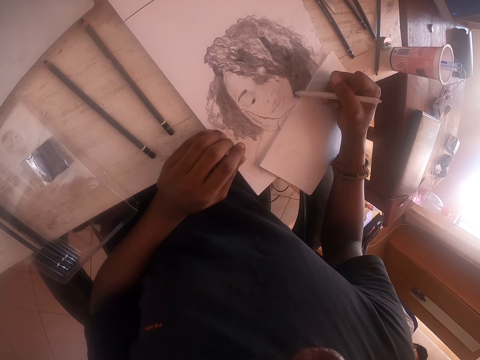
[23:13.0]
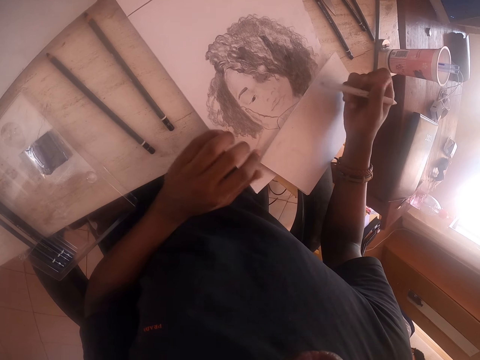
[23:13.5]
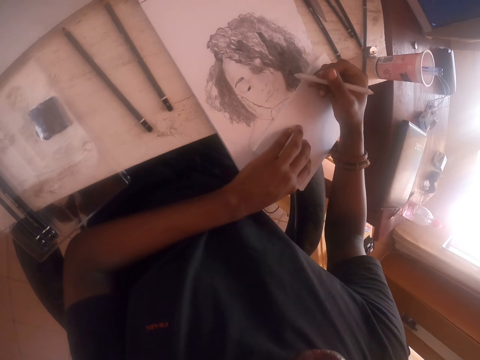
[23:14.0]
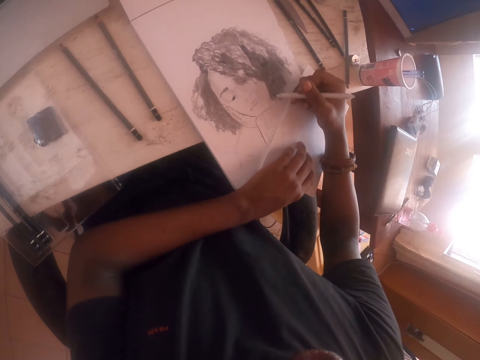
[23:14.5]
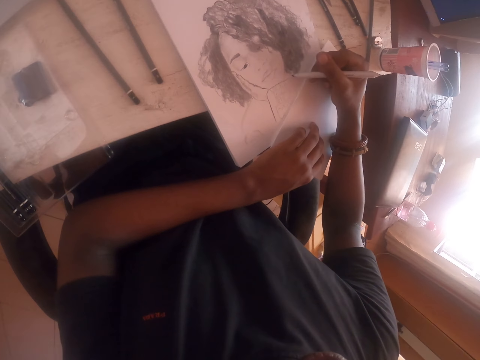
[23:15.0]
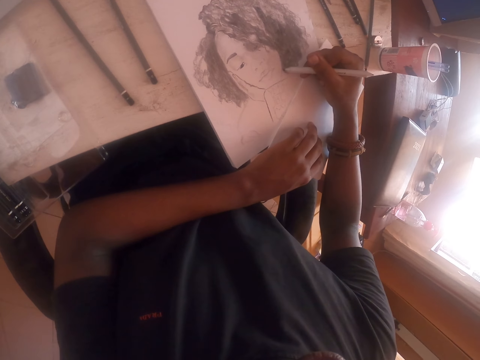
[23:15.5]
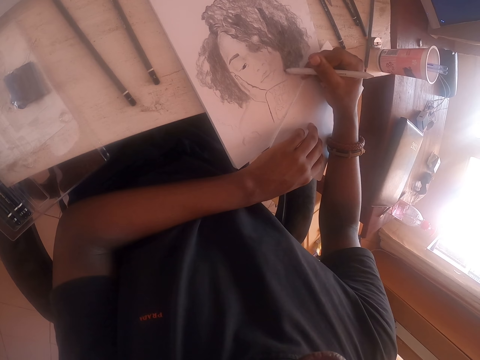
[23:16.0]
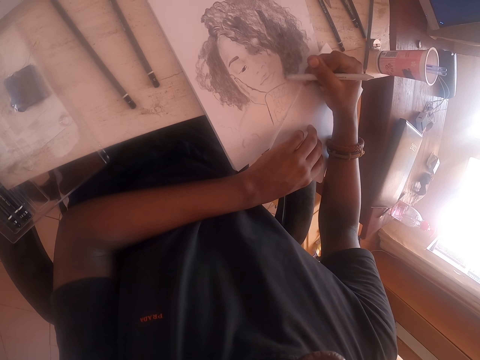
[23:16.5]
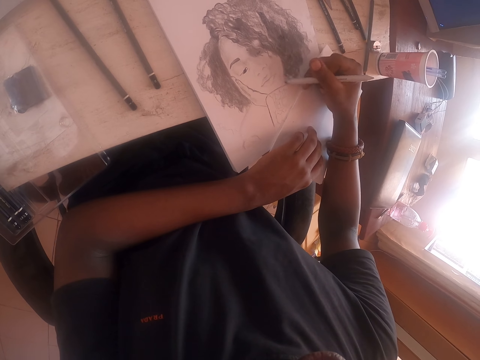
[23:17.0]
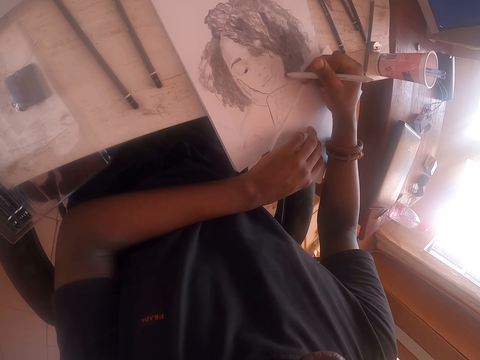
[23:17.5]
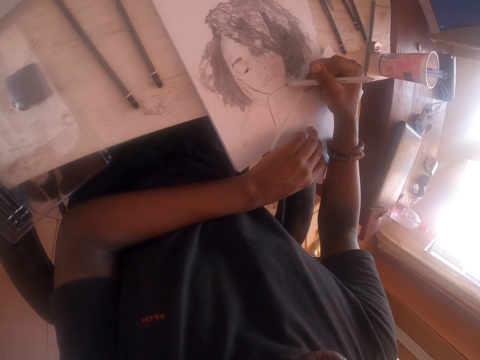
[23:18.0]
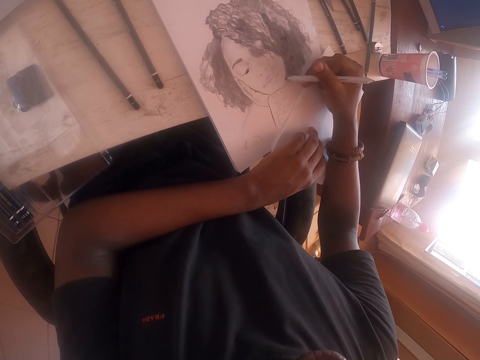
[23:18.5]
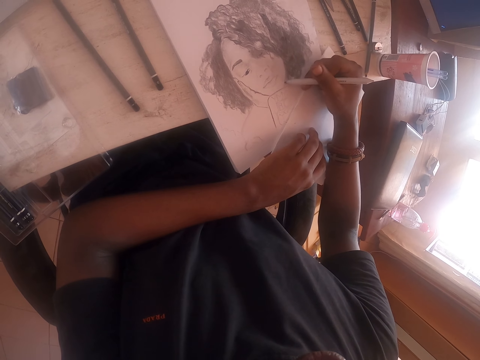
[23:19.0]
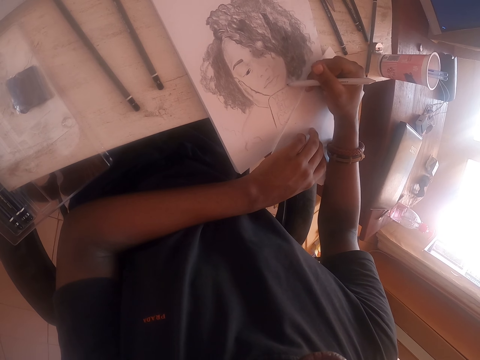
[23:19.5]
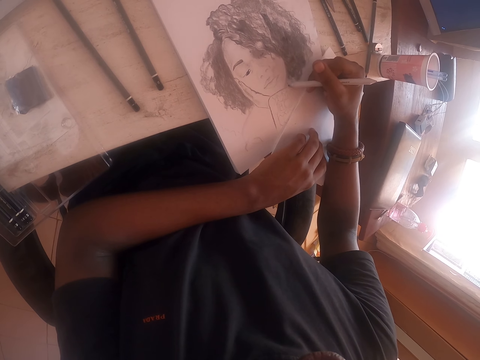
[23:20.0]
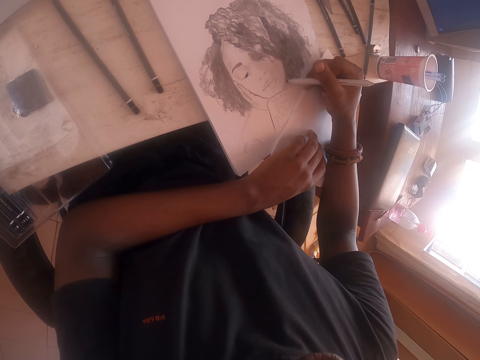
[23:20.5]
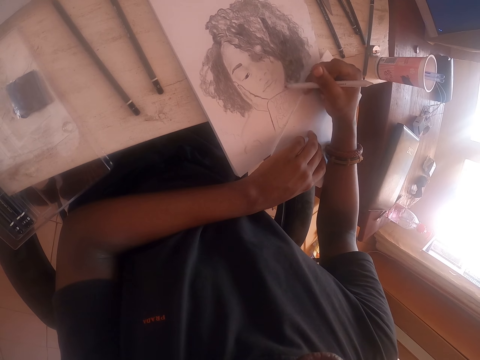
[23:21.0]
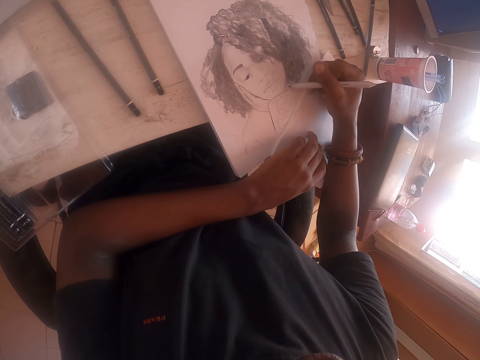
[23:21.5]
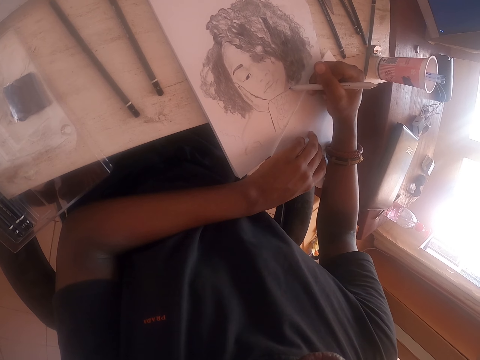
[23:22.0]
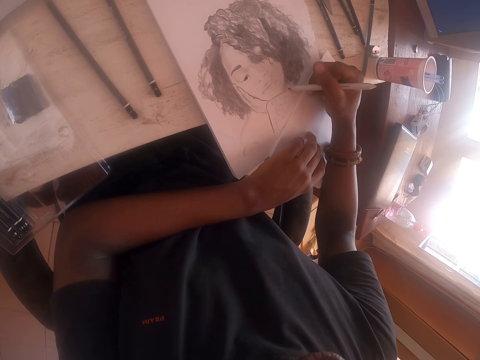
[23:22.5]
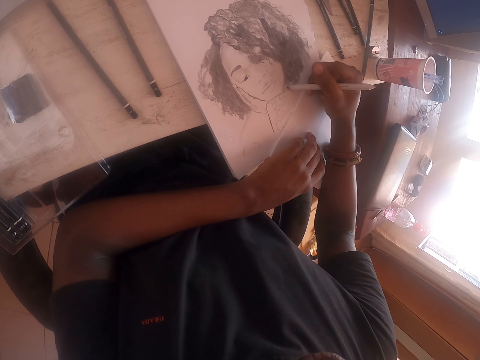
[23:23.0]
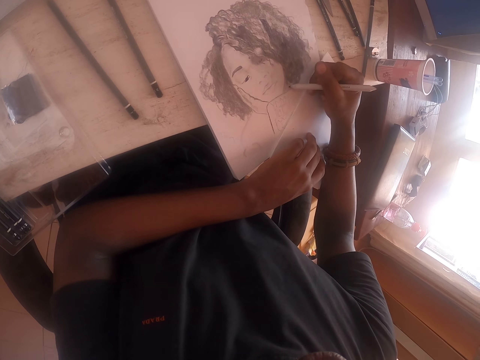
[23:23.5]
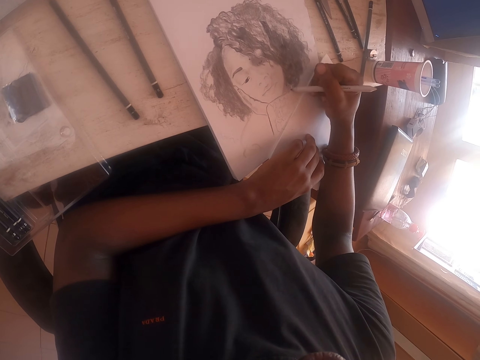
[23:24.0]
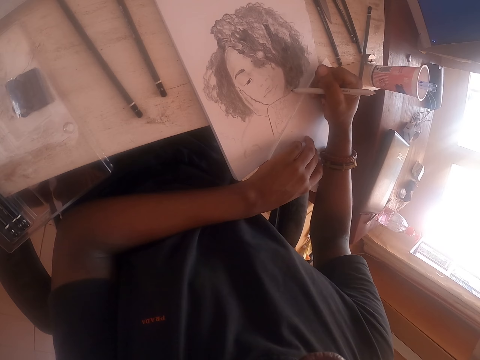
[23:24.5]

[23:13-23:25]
The camera wearer moves the left hand. They push the paper. They draw on the drawing book with a drawing pen.

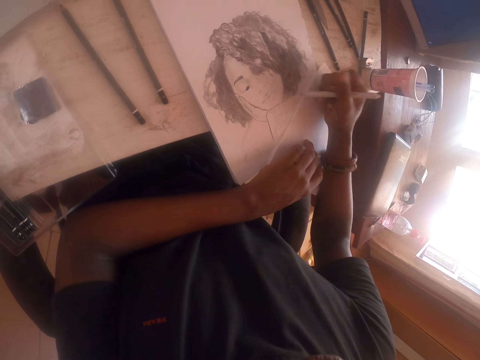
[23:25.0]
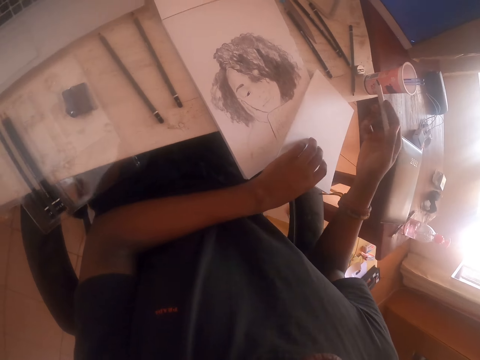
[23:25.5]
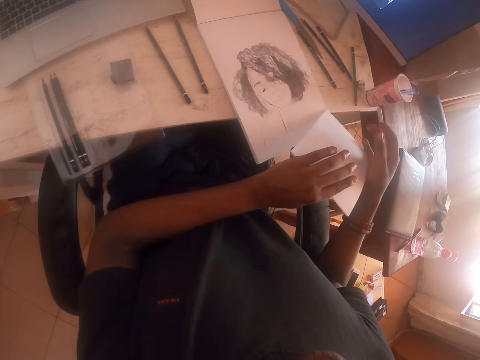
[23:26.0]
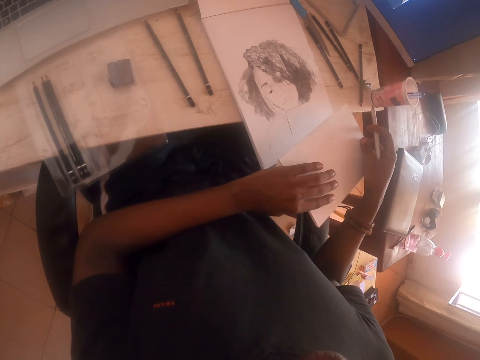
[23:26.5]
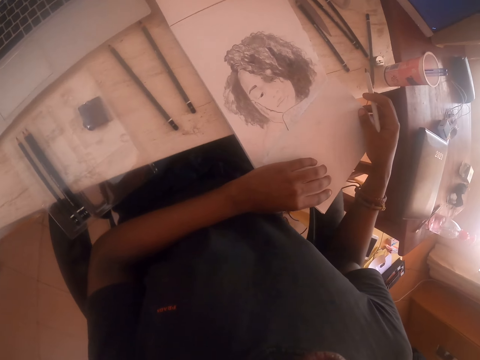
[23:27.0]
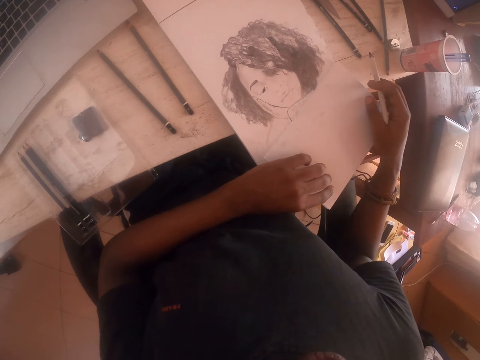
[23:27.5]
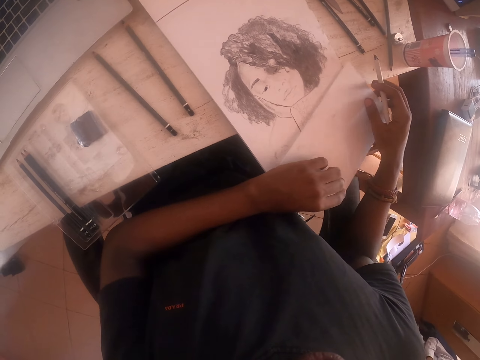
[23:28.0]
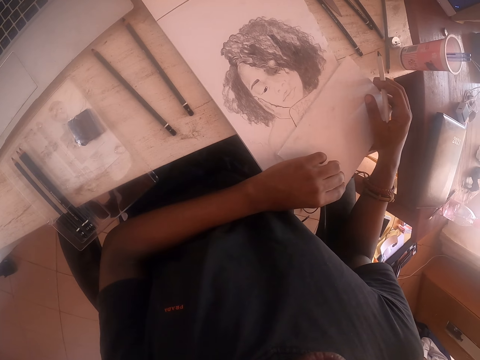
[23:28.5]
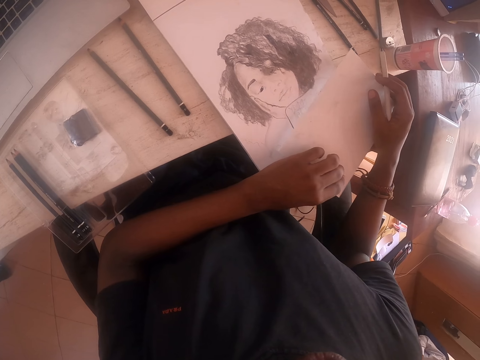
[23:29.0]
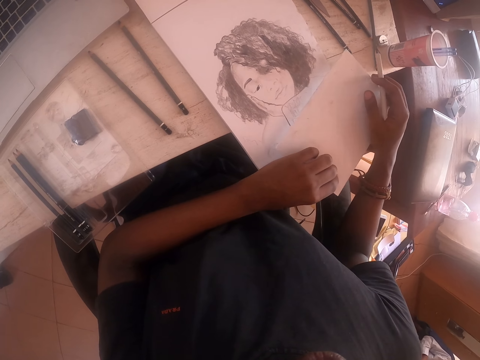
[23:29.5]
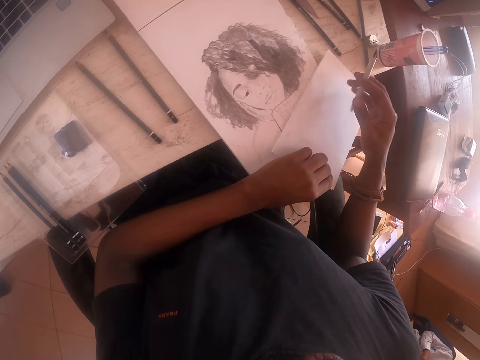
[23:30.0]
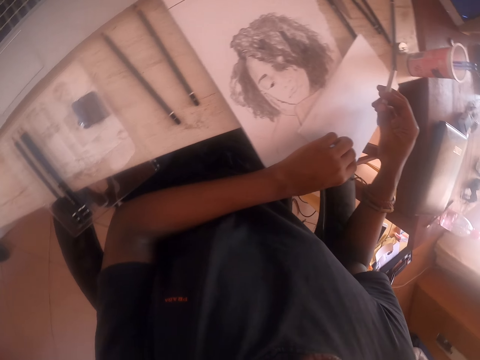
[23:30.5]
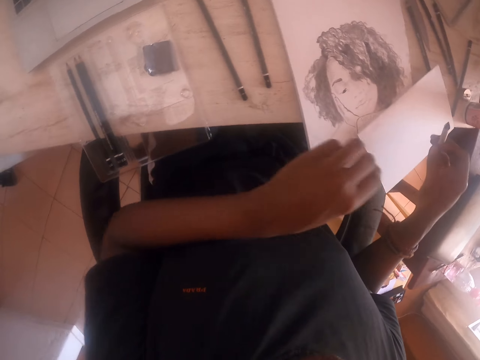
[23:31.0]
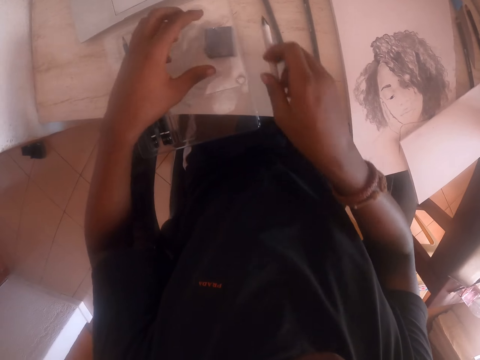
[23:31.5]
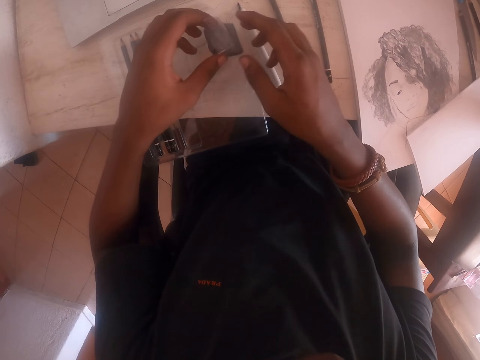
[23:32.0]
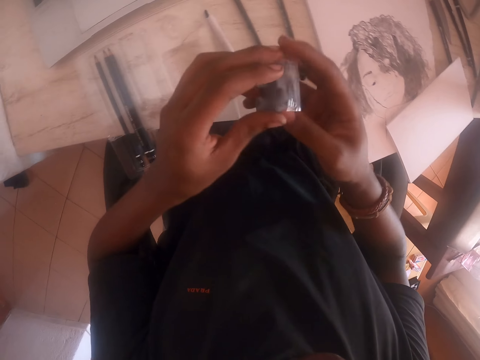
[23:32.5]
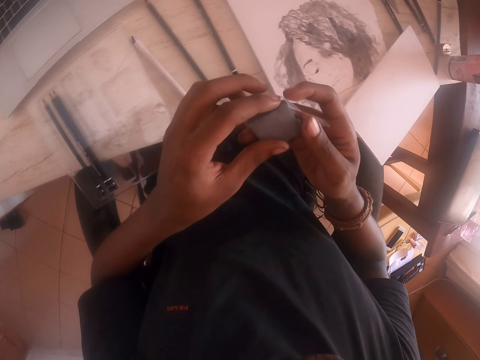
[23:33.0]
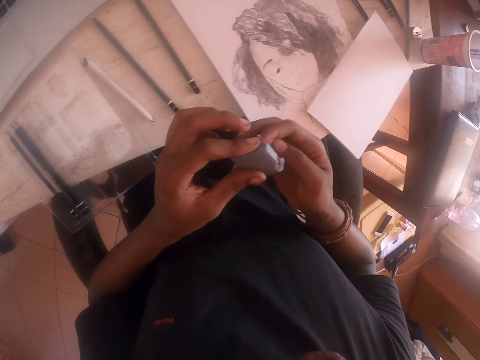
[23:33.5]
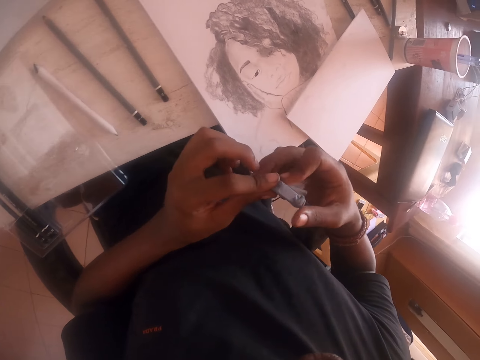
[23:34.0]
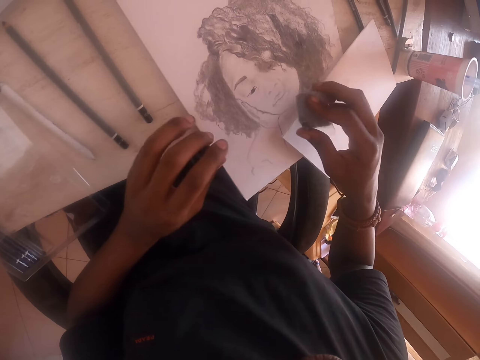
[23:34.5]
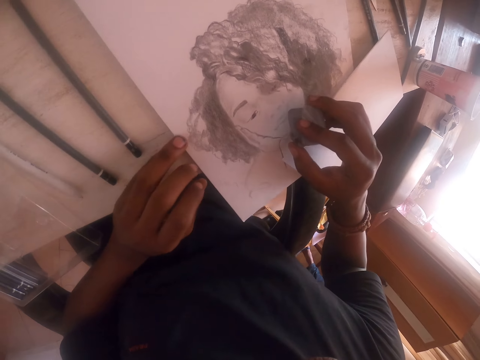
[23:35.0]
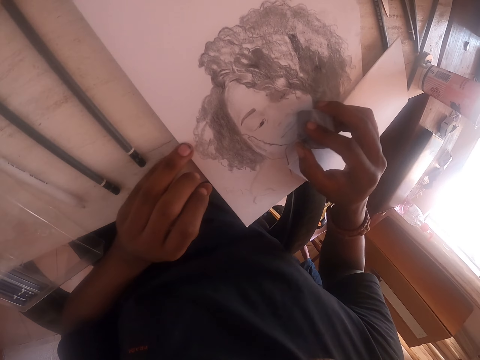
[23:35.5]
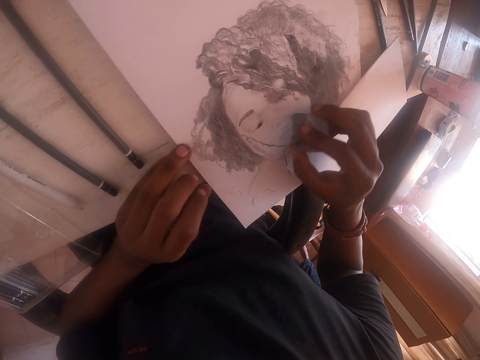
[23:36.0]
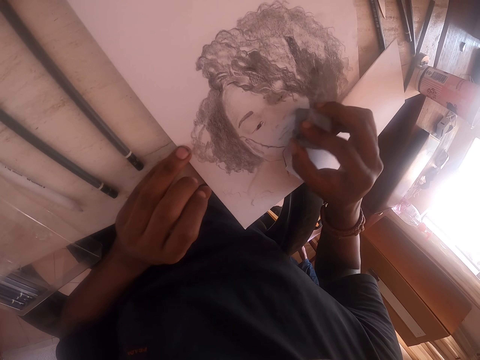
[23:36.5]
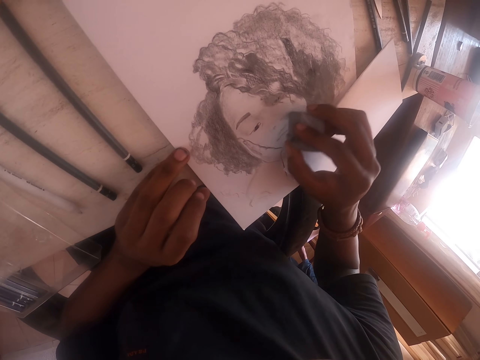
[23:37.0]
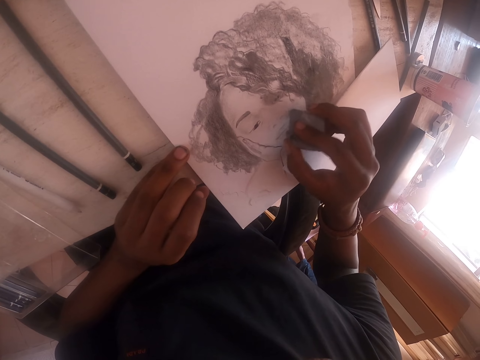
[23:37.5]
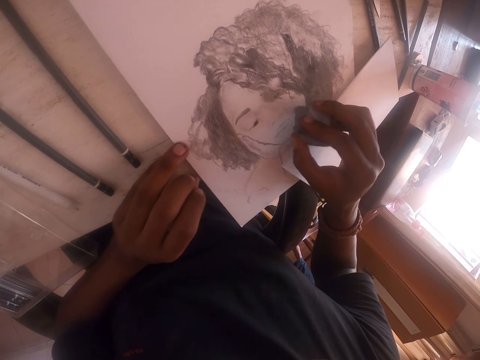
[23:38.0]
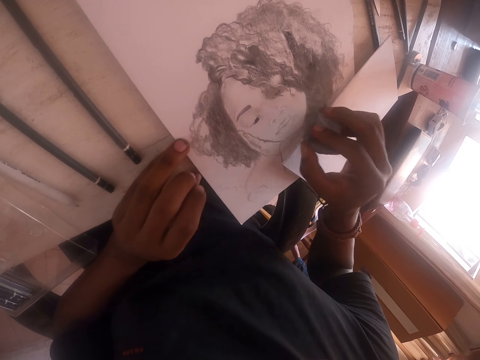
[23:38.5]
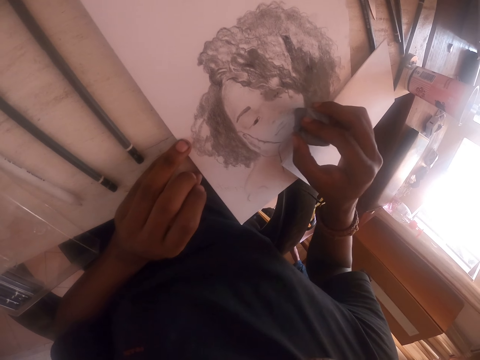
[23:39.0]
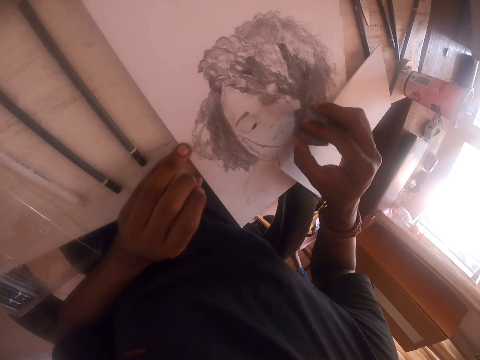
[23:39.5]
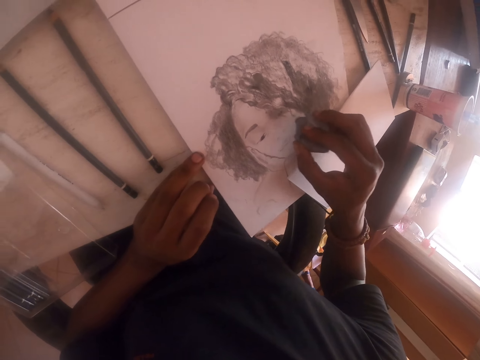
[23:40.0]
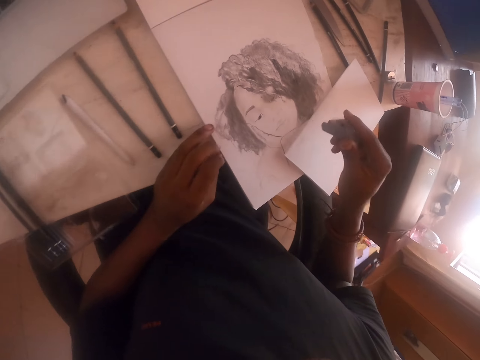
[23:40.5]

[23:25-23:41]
The camera wearer lifts the drawing pen. They lift the paper. They move the paper. They place the paper on the drawing book. They move the paper on the drawing book. They move both hands. They drop the paper. They place the drawing pen on the table. They pick up the clay rubber or crayon mold. They lift the clay rubber. They pull the paper on the clay rubber. They move the clay rubber. They rub the drawing with the clay rubber. They paint the drawing using the crayon mold.
